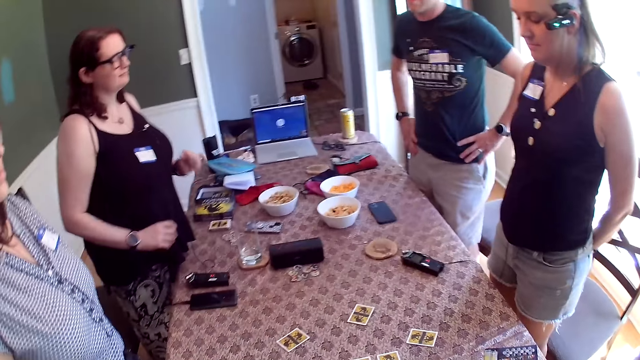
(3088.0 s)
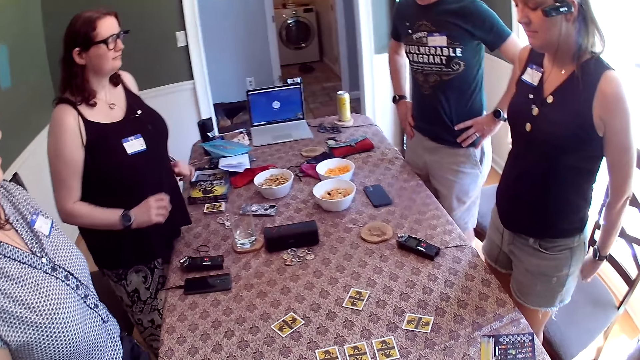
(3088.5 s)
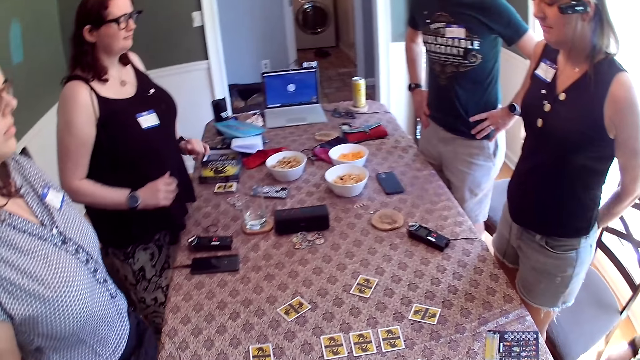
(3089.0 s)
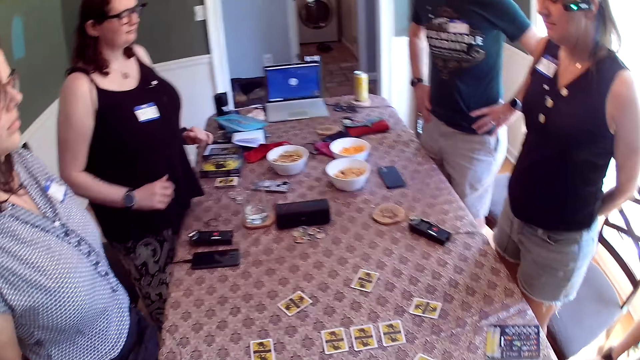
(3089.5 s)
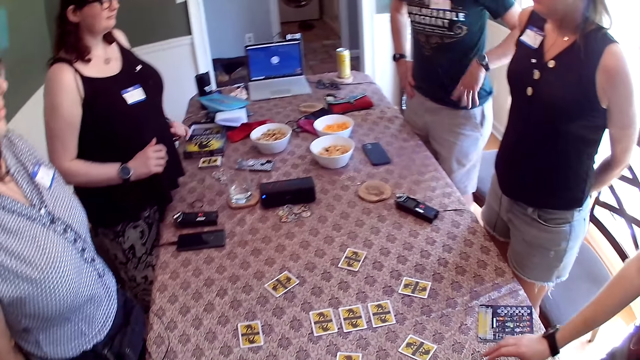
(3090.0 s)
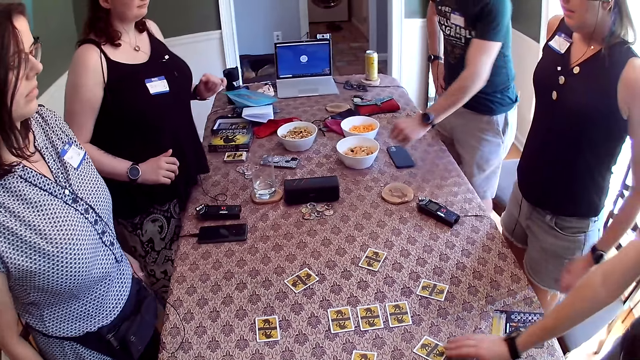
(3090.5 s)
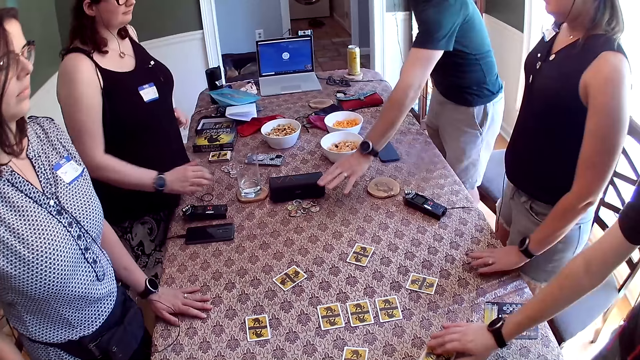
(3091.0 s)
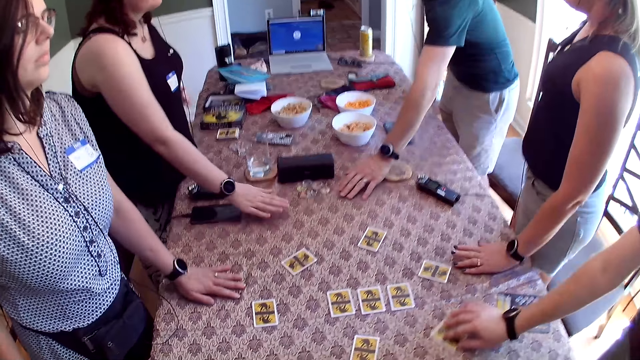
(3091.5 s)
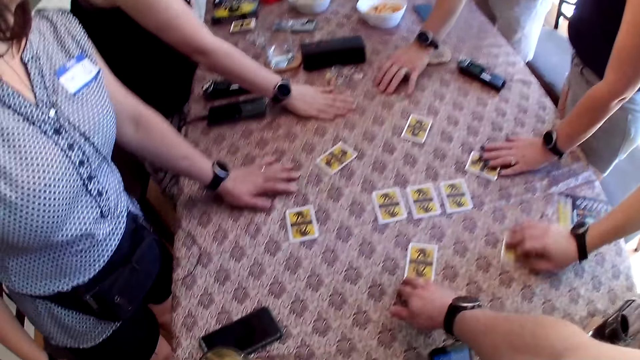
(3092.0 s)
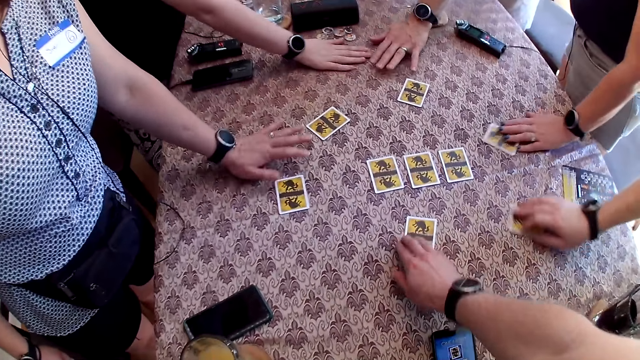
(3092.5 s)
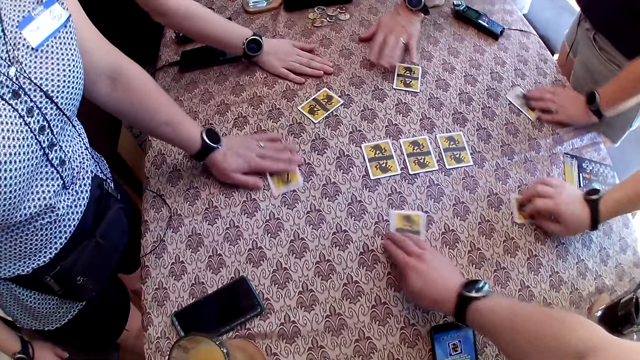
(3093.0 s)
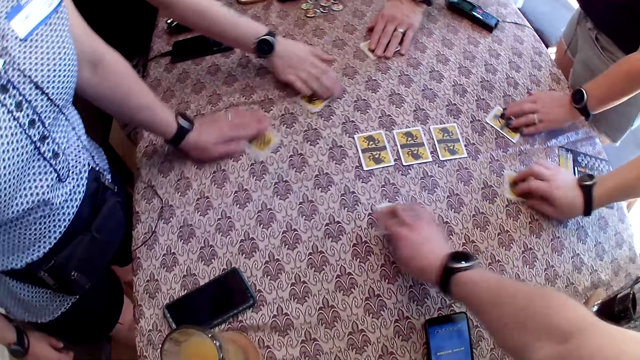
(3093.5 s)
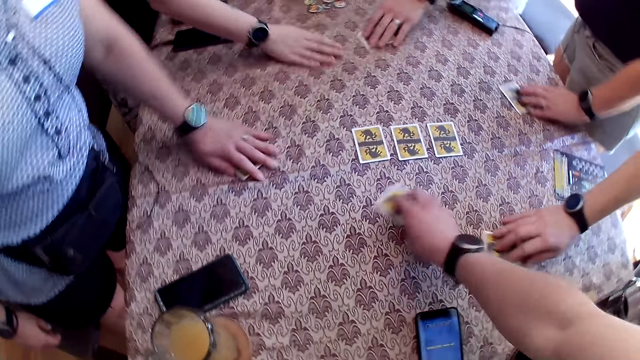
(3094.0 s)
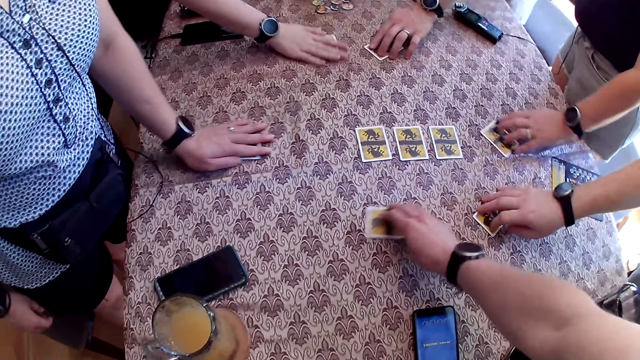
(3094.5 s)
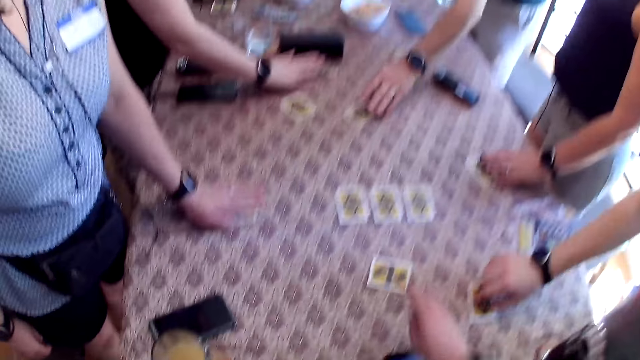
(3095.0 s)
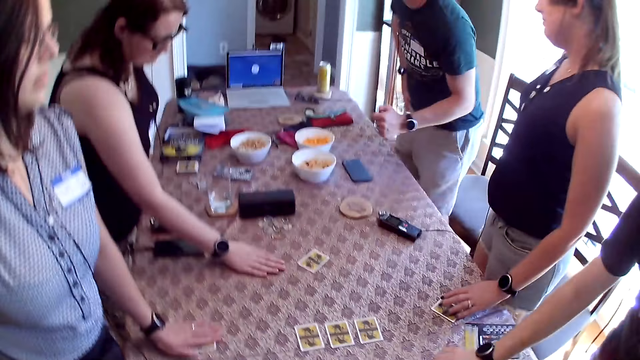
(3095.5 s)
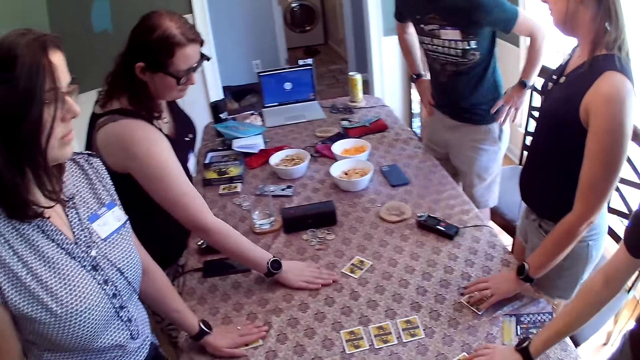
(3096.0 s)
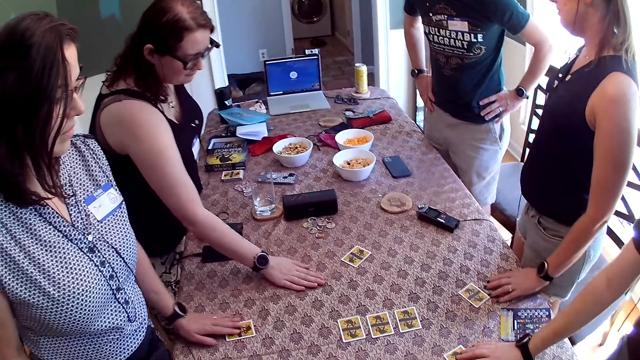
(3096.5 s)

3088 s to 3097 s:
A man touches a card on the table with his right hand. The camera wearer touches a card on the table with his right hand. A woman touches a card with her left hand on the table. The camera wearer moves the card in circles on the table with his right hand. Another woman moves the card in circles on the table with her right hand. The first woman moves the card in circles on the table with her left hand. Another man moves the card in circles on the table with his left hand. The first man moves the card in circles on the table with his right hand. A third woman moves the card in circles on the table with her right hand.

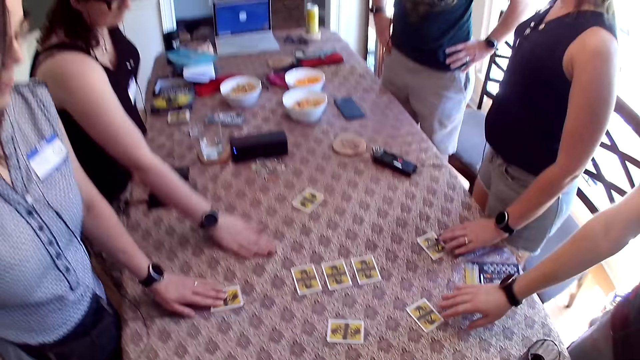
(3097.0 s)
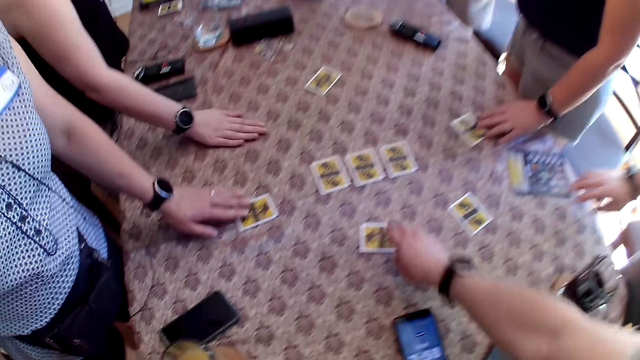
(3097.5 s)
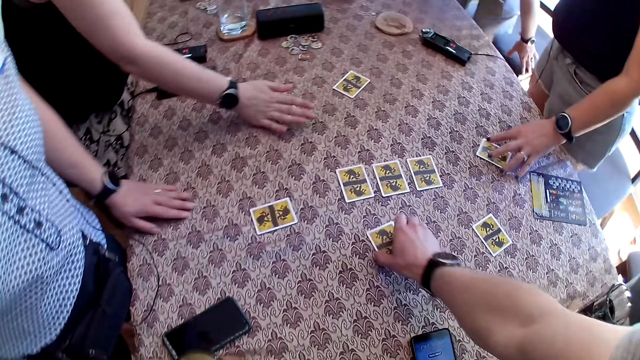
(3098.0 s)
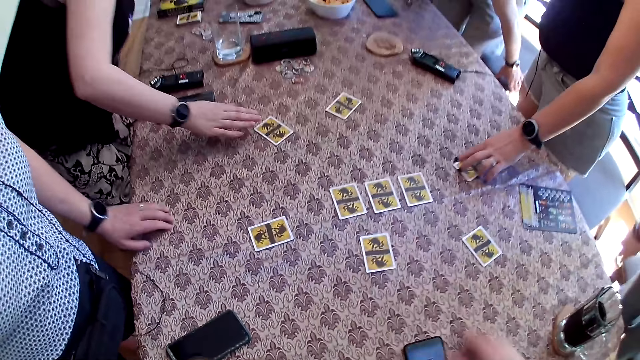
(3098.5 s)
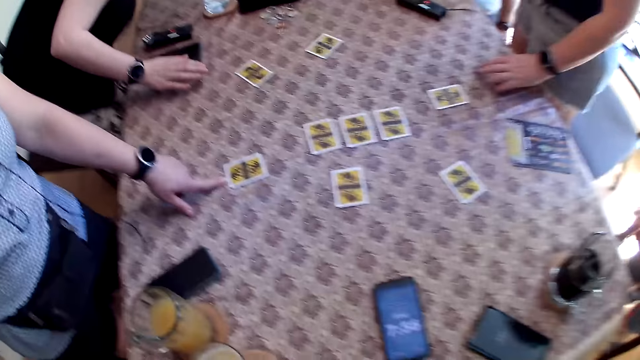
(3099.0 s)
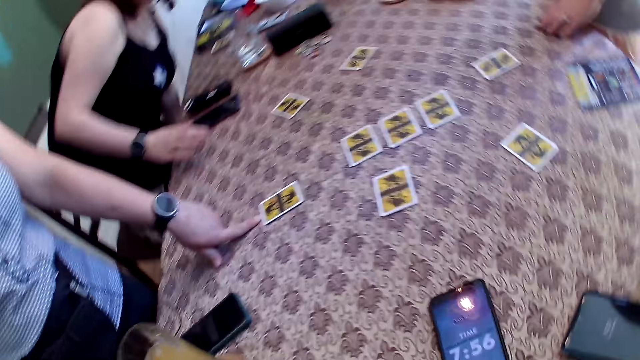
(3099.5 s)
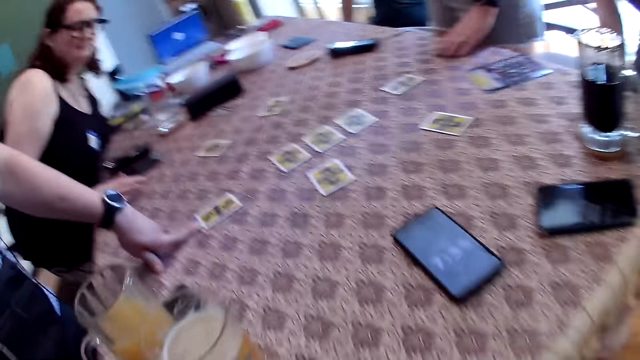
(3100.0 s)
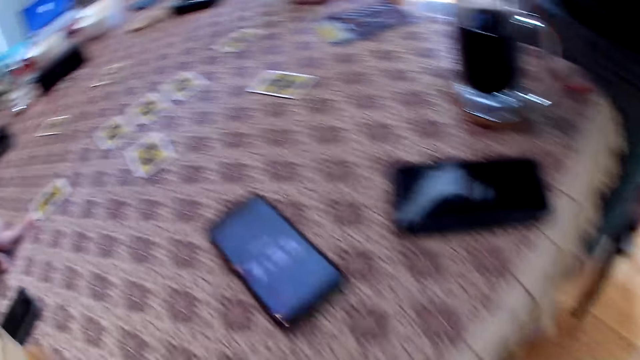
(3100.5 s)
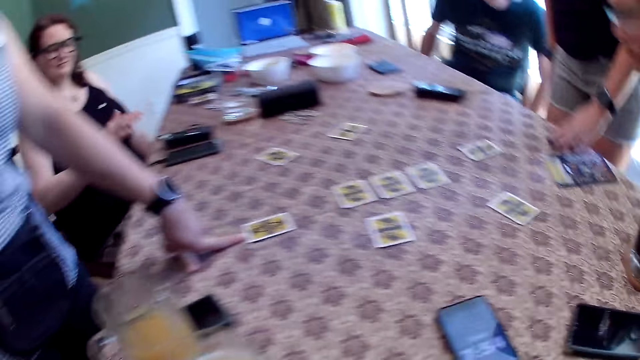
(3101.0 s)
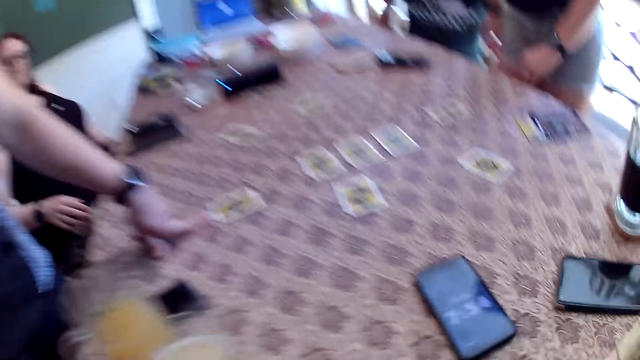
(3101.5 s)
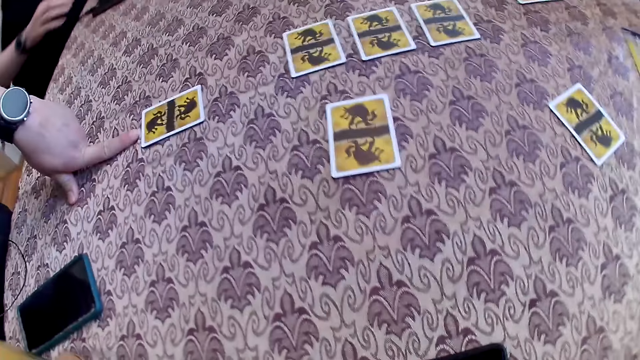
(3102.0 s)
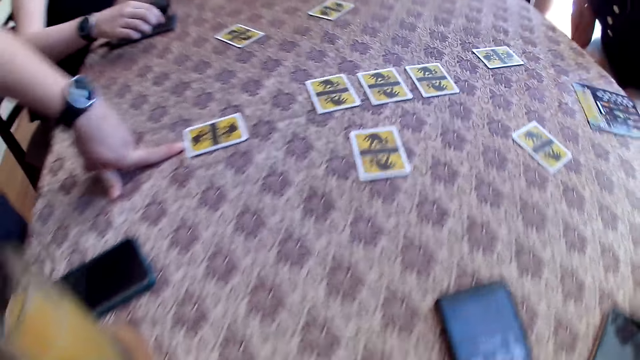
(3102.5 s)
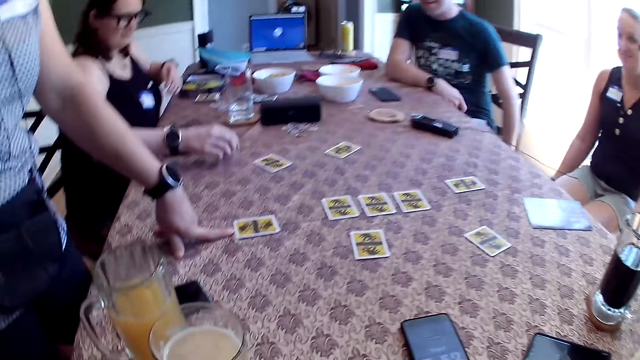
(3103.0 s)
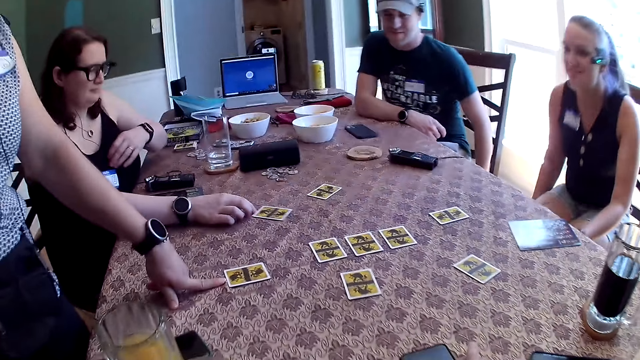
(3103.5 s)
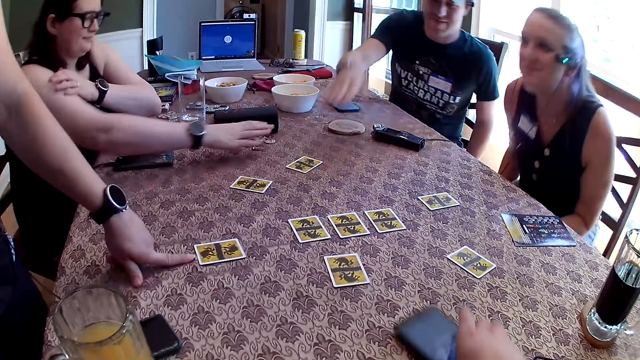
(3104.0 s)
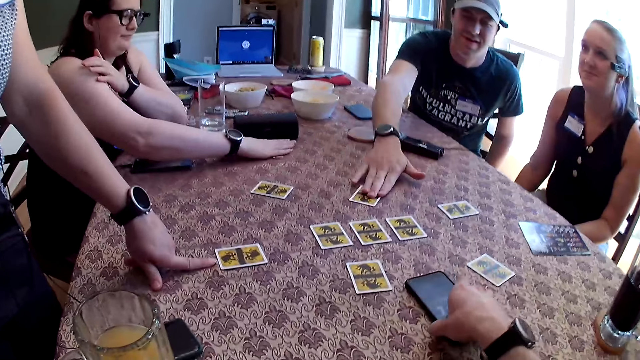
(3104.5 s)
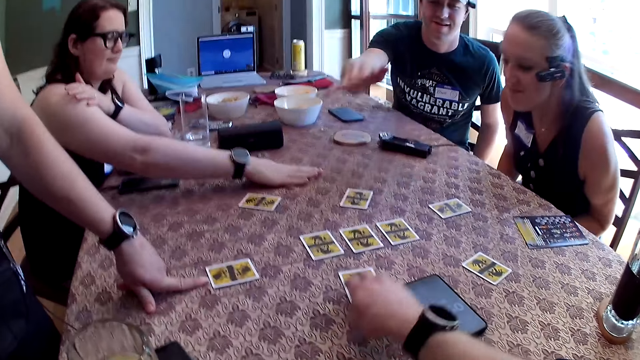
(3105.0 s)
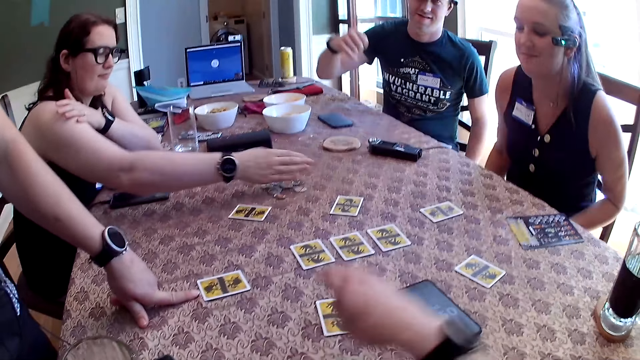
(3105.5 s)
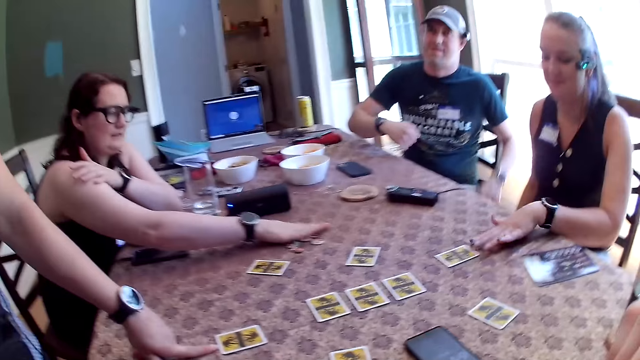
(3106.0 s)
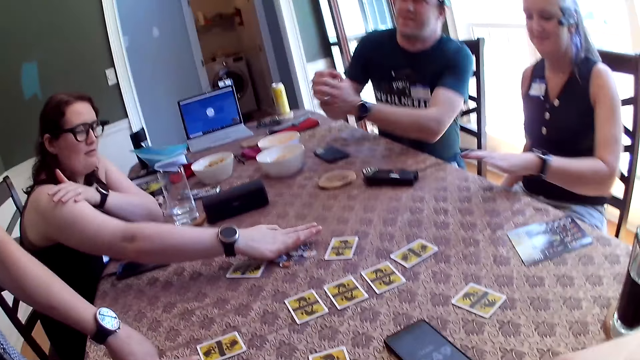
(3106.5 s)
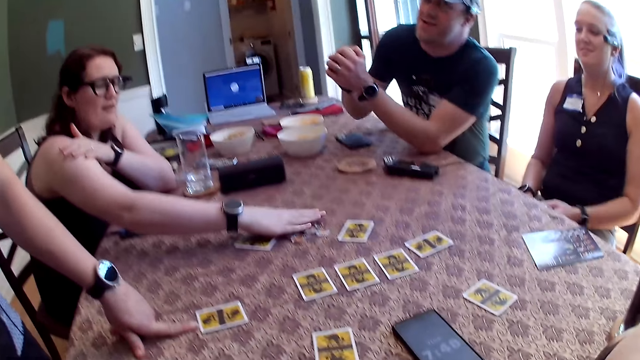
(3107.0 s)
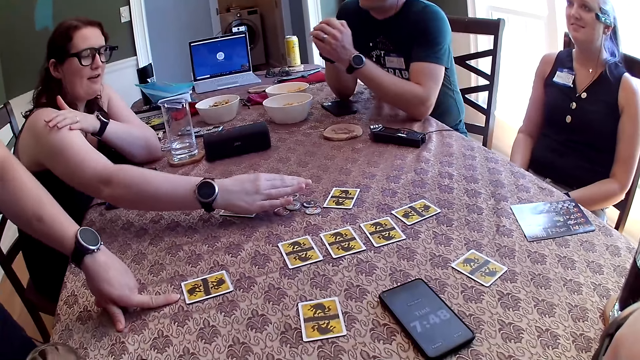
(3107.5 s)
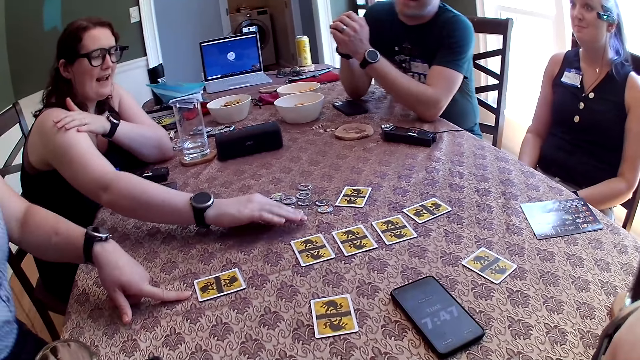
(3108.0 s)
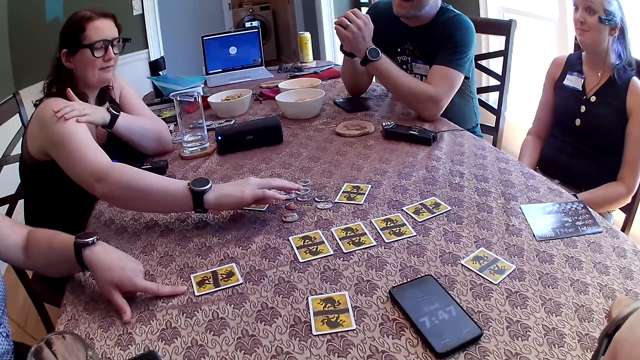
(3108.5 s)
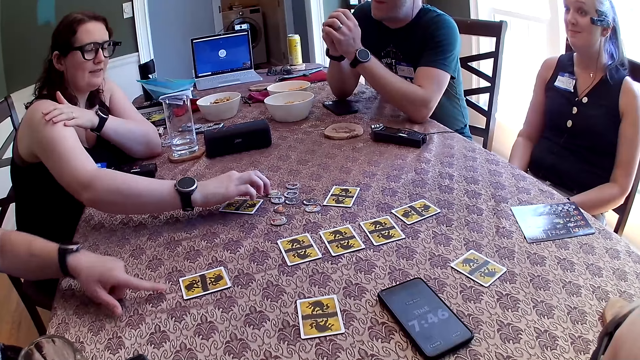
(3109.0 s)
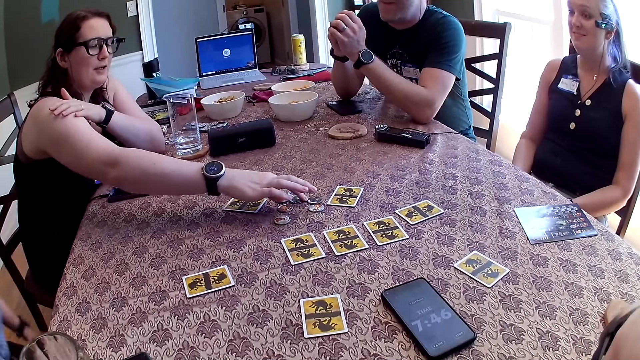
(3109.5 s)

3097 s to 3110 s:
The camera wearer moves the card with his right hand. A woman sits on a chair. A man sits on a chair. The camera wearer sits on the chair by the table. Another man moves the card with his right hand on the table. The camera wearer touches the cell phone on the table and moves the card on the table with his right hand. The woman moves the card on the table with her right hand. She moves the tokens on the table with her right hand.
